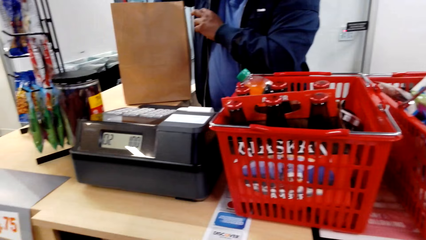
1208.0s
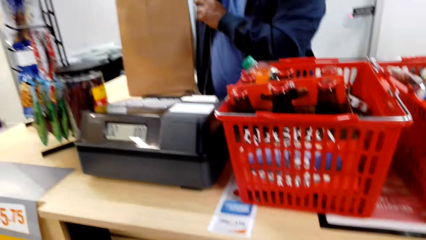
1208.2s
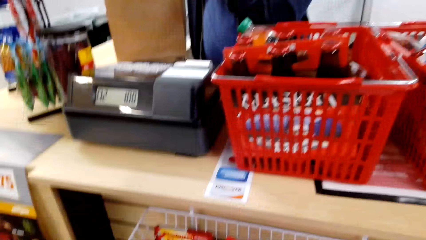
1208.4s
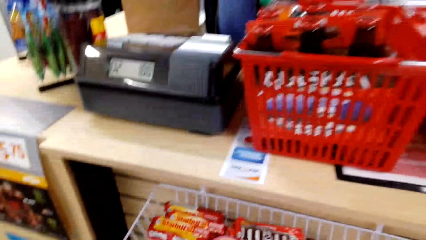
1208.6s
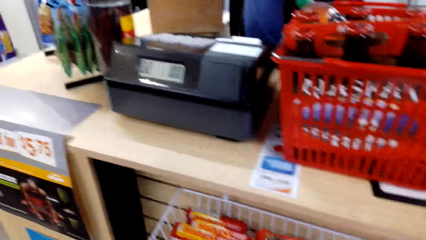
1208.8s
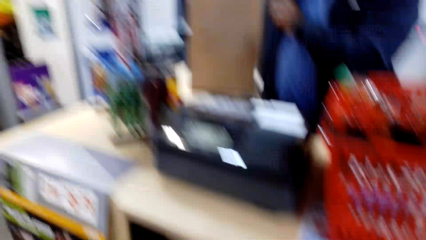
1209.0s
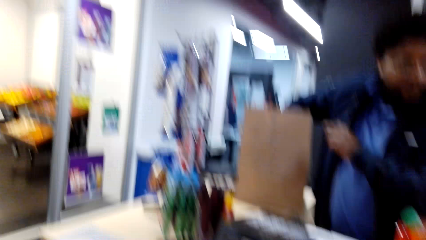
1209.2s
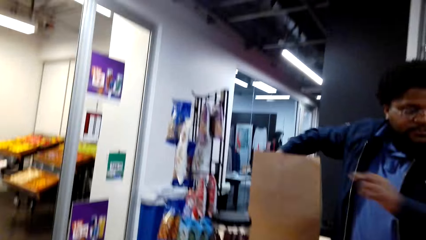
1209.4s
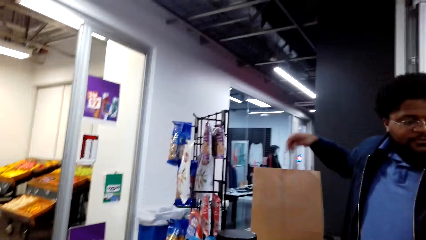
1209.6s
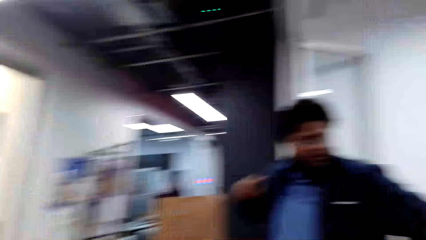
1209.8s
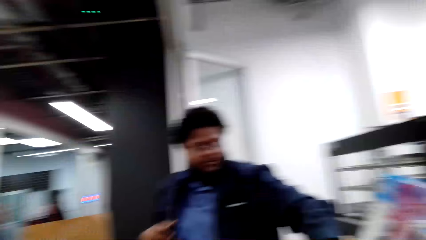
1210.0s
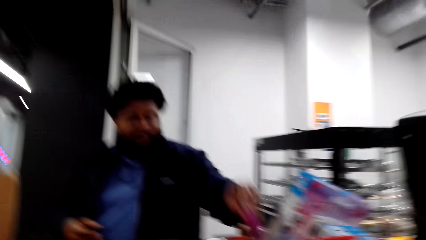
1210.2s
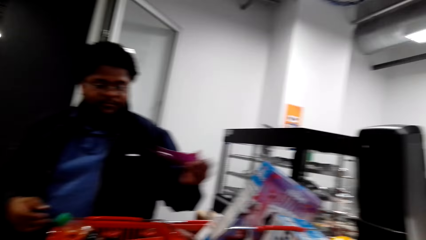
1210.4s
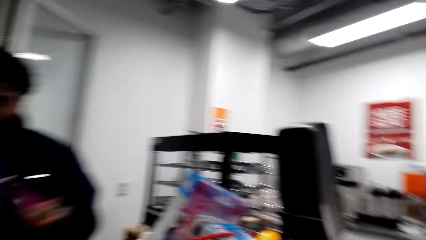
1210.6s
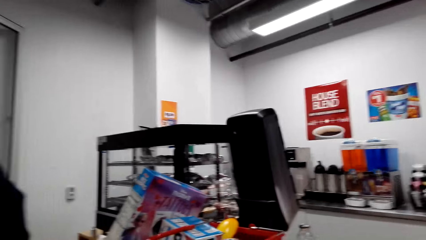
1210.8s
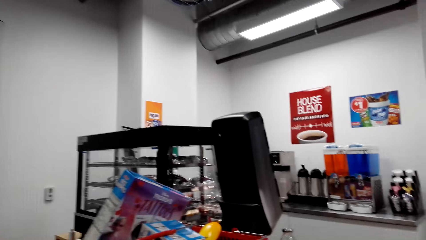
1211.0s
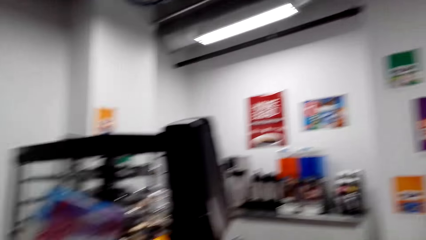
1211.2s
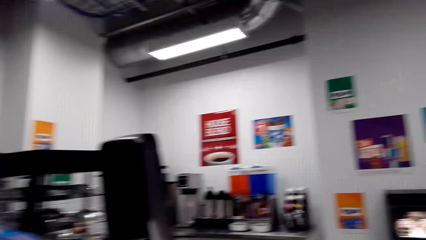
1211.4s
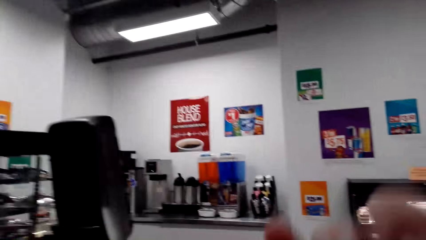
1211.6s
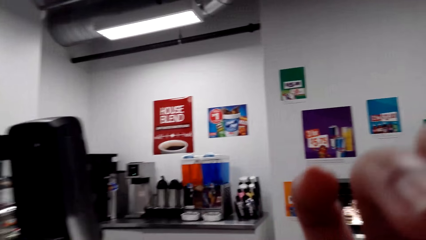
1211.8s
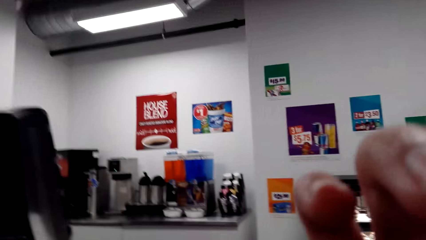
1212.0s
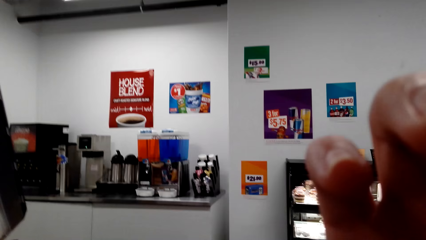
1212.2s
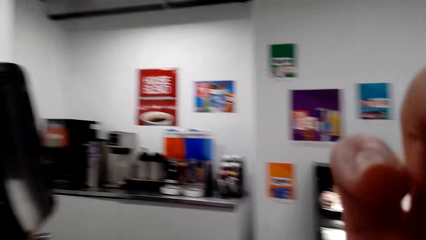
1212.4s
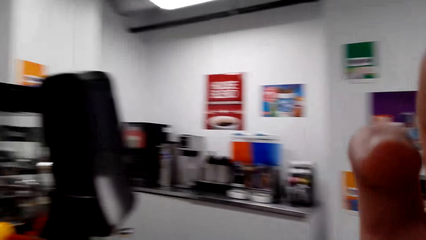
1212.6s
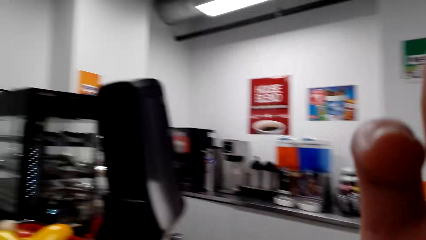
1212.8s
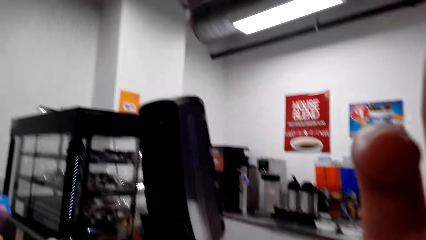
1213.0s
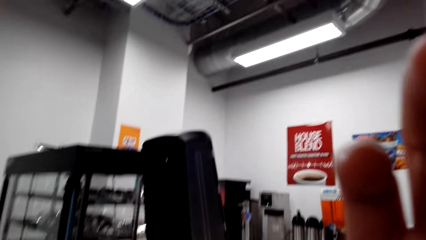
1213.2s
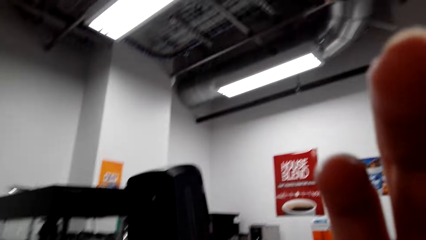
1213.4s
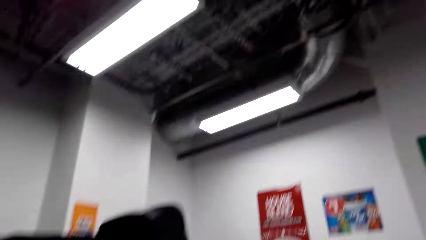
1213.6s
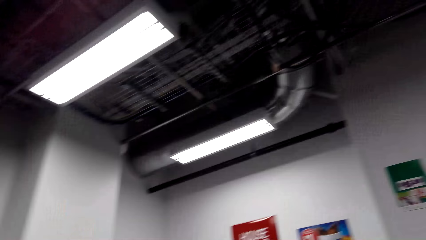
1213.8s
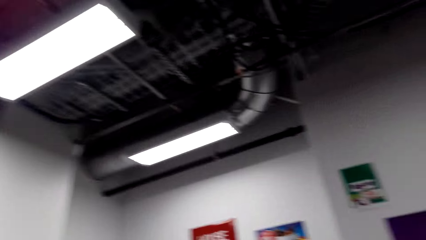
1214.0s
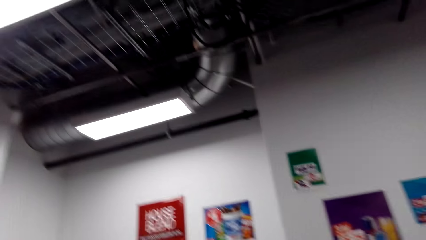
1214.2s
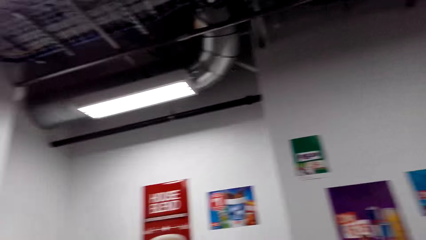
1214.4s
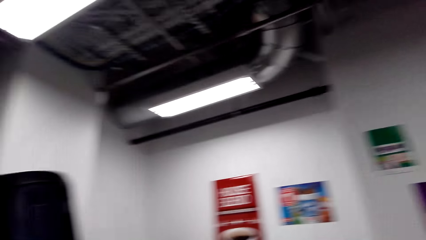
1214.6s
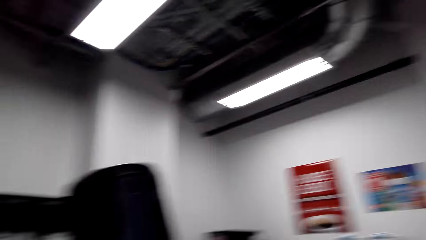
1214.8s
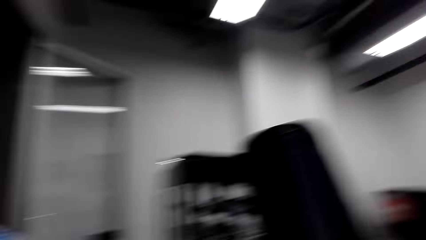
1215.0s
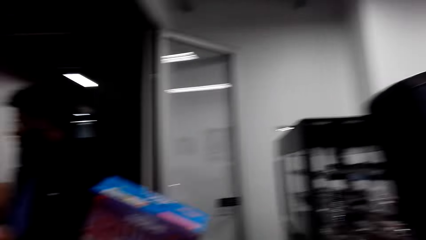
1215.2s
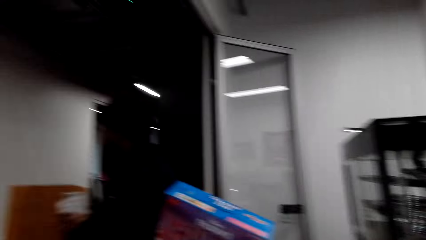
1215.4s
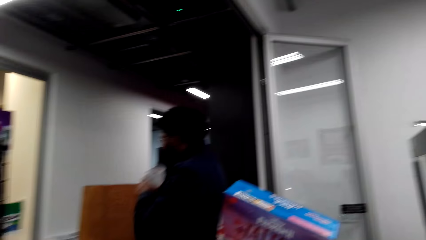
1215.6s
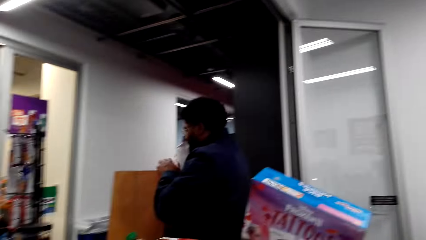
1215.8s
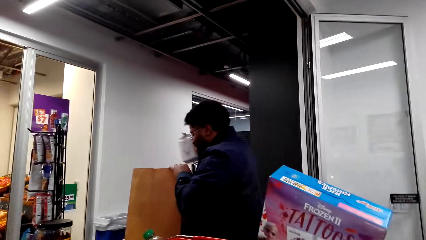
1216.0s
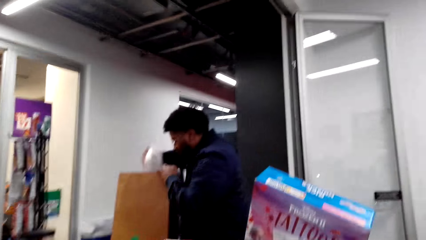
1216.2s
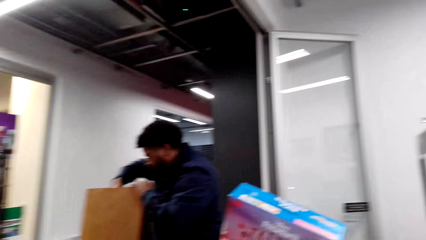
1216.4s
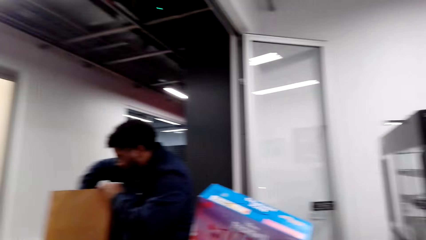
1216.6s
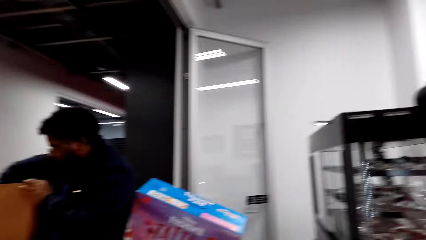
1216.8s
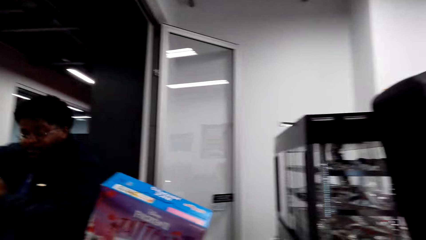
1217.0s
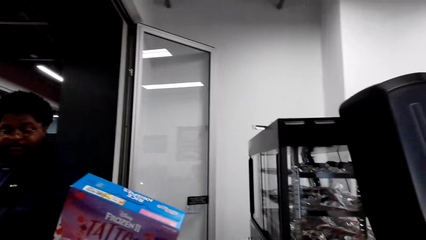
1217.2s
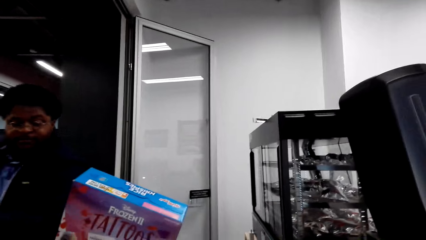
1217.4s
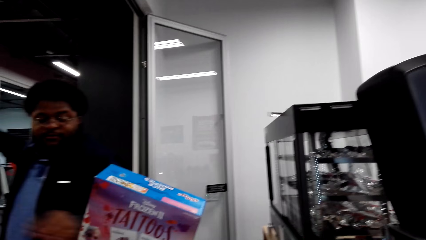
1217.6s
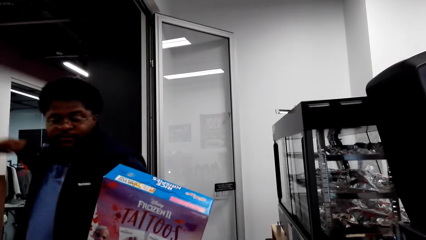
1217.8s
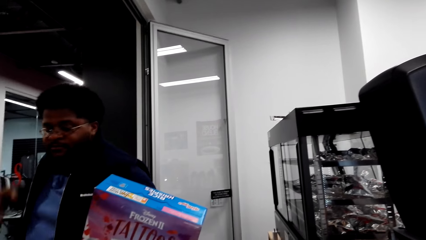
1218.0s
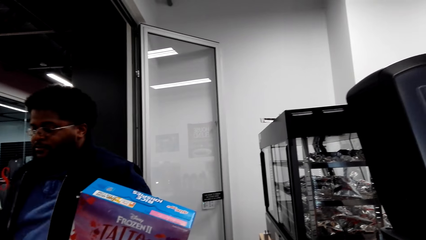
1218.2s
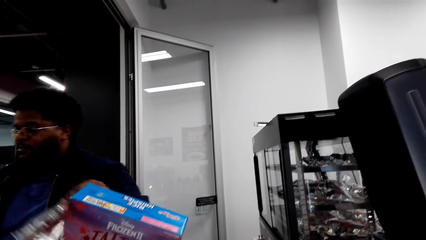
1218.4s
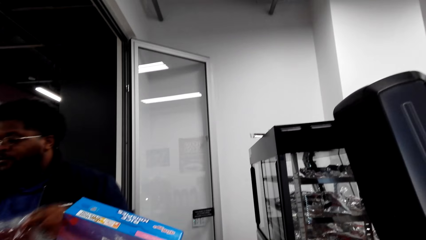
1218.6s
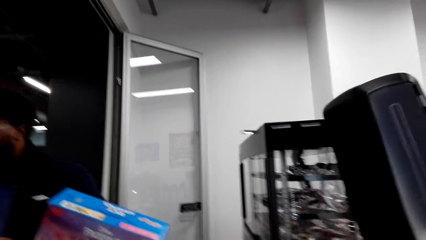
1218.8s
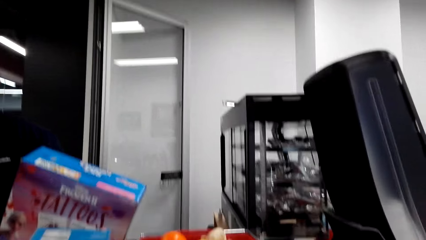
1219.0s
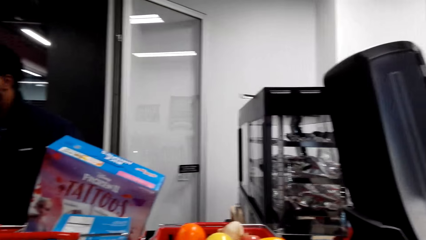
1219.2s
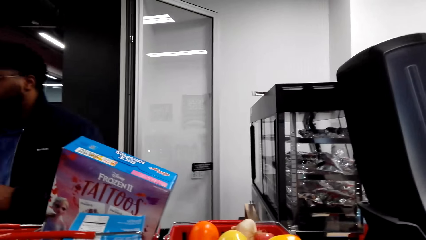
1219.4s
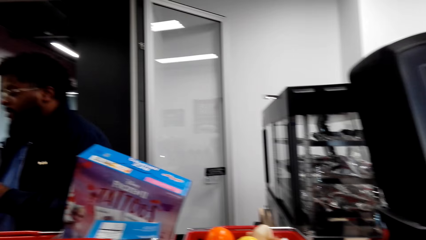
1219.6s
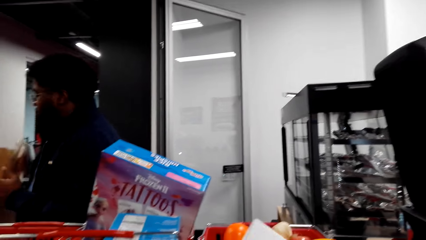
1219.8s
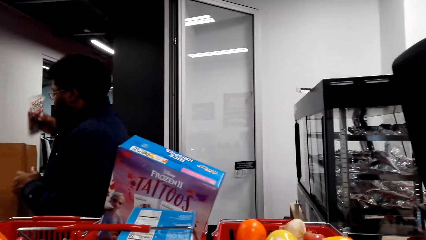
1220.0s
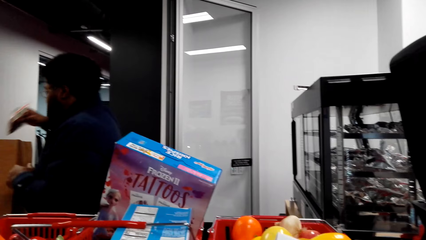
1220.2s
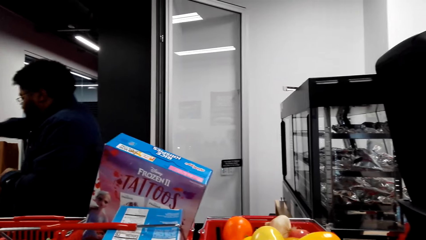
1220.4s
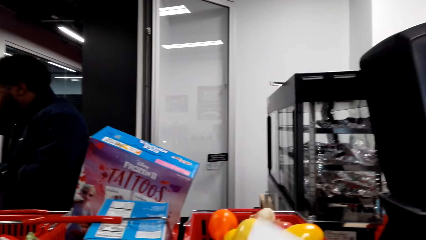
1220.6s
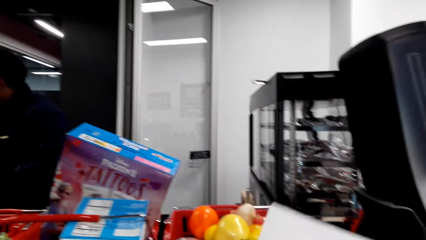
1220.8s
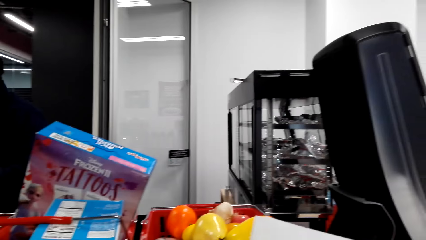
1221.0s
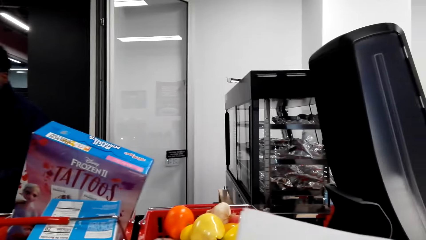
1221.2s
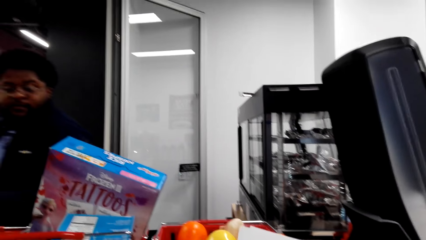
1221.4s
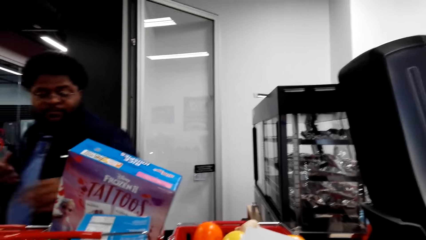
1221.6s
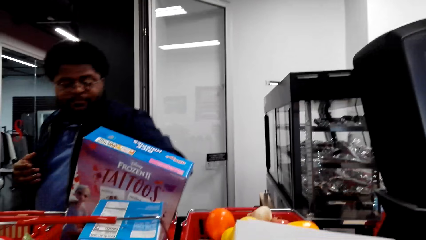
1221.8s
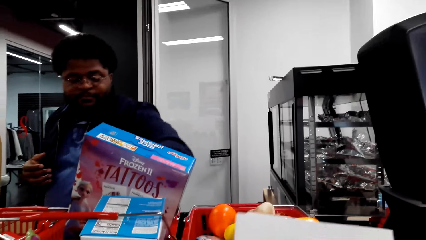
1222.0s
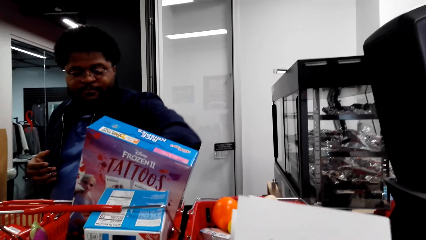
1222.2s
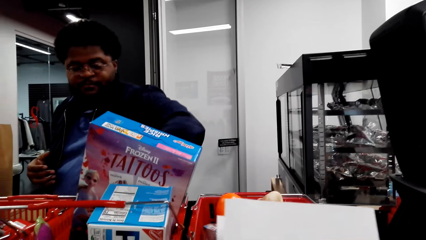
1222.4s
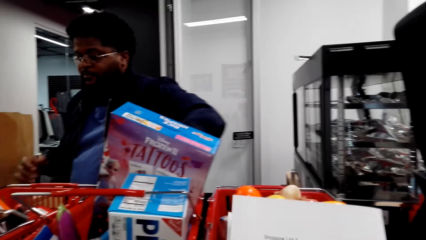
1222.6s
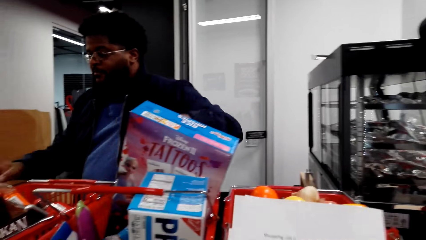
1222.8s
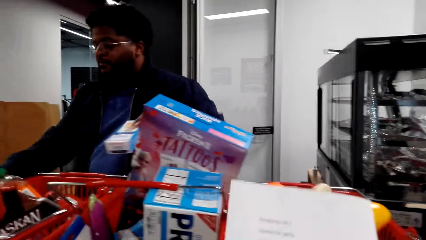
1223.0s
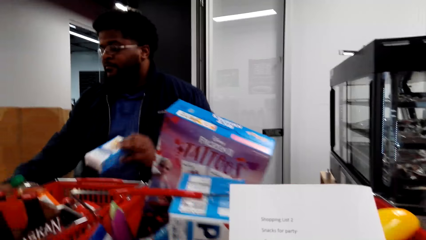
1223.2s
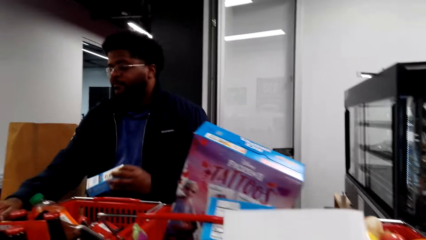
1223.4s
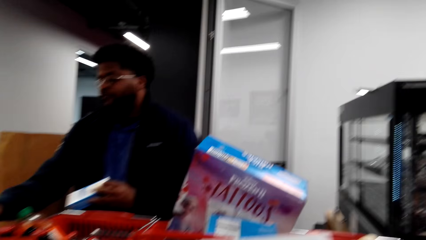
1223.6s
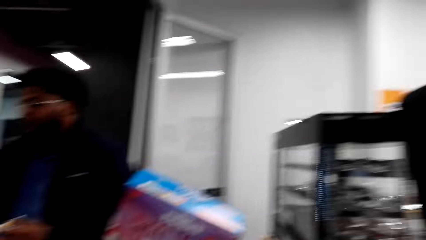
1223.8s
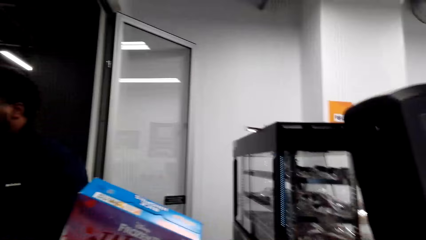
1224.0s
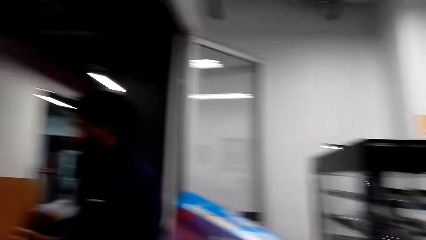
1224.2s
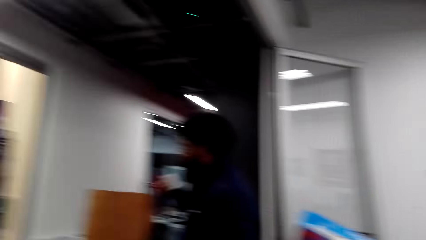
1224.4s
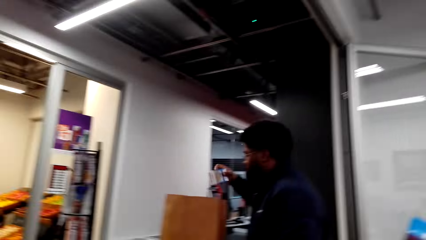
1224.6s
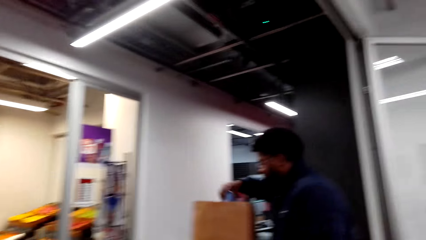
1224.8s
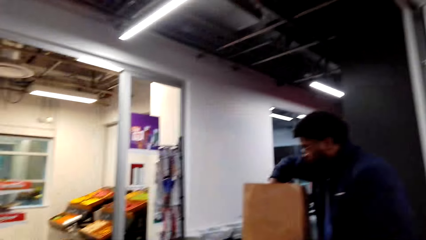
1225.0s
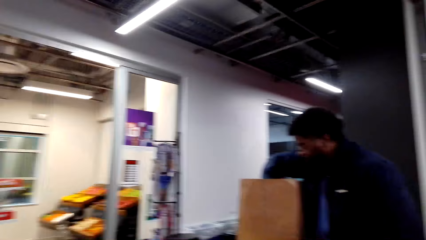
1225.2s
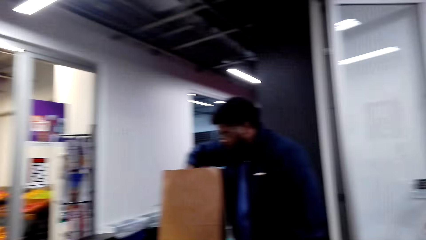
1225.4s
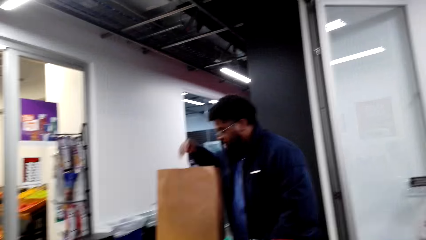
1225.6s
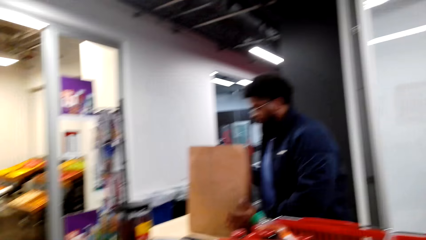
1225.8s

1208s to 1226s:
The camera wearer looks around. The cashier picks something. The camera wearer fixes the camera. The cashier passes a box to the right hand, holds the paper bag, and puts the box in the paper bag. The cashier picks a sachet, operates the cash register machine, passes the sachet to the right hand, and puts the sachet in the paper bag. The camera wearer reads the paper. The cashier picks the icy hot cream, operates the cash register machine, and puts the icy hot cream in the paper bag.
